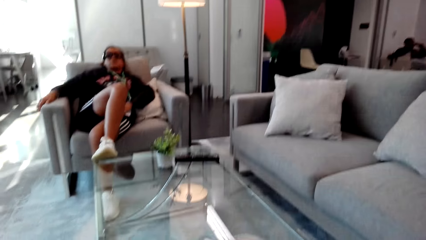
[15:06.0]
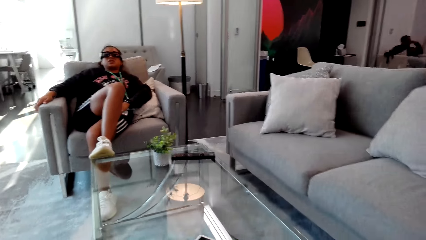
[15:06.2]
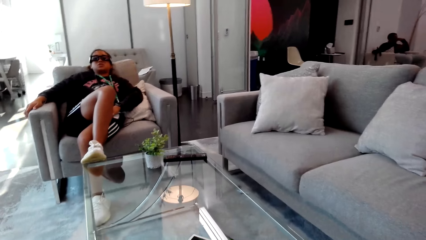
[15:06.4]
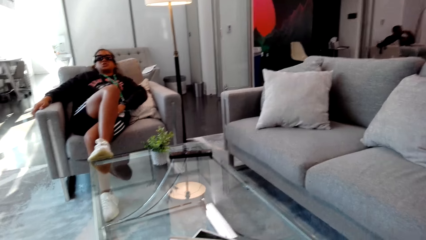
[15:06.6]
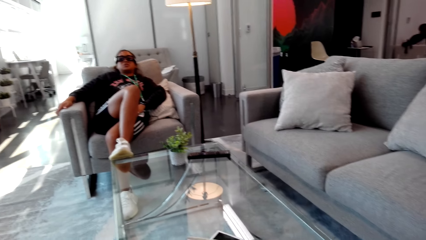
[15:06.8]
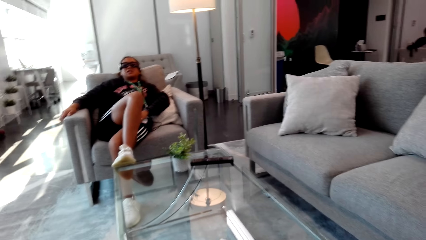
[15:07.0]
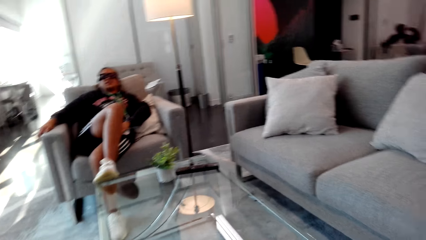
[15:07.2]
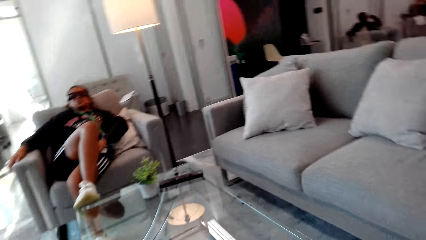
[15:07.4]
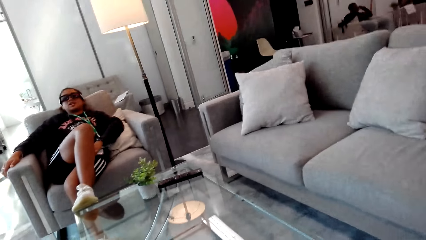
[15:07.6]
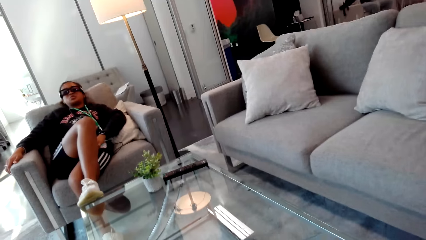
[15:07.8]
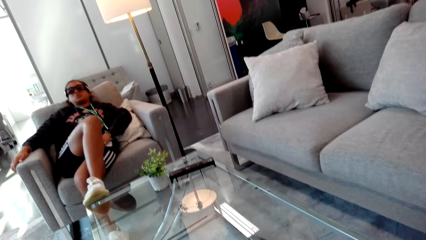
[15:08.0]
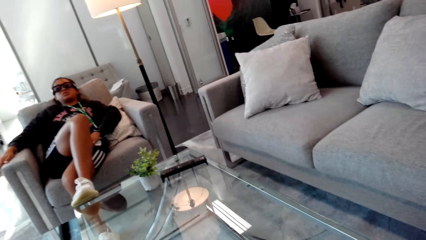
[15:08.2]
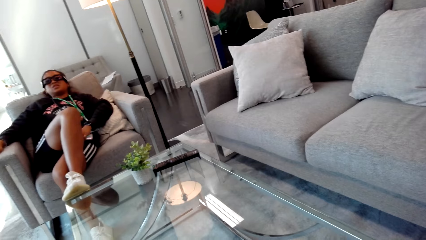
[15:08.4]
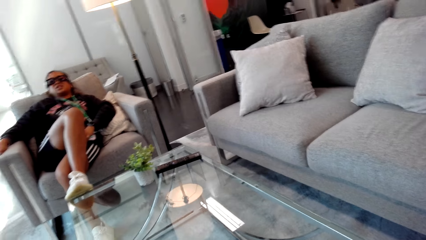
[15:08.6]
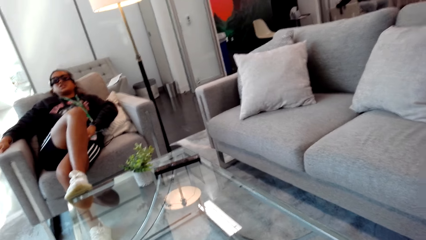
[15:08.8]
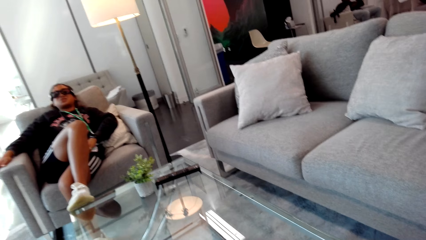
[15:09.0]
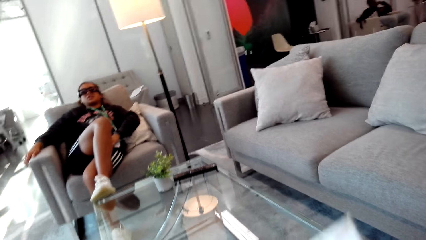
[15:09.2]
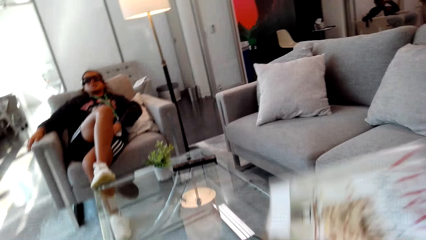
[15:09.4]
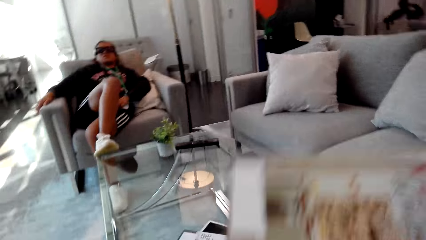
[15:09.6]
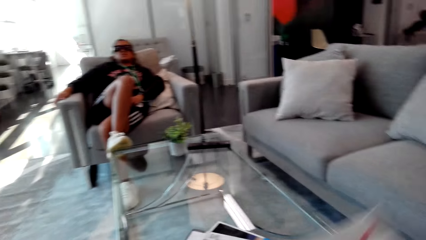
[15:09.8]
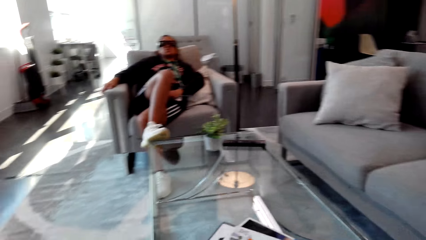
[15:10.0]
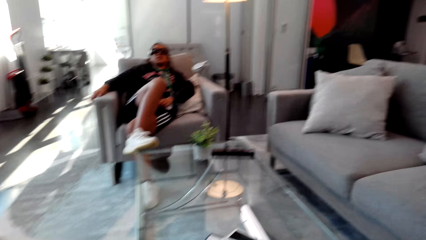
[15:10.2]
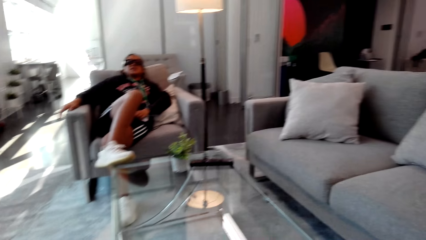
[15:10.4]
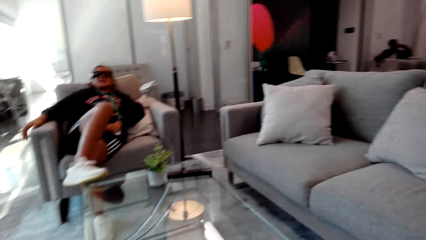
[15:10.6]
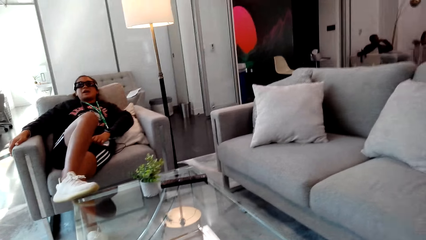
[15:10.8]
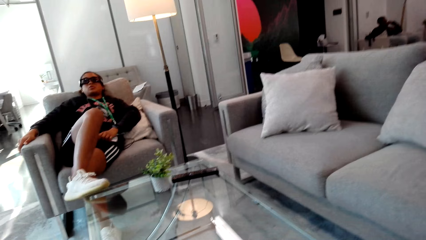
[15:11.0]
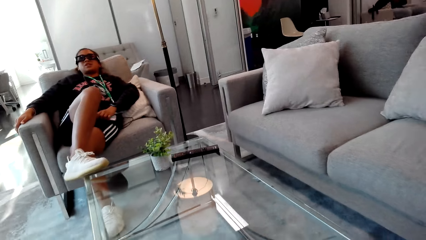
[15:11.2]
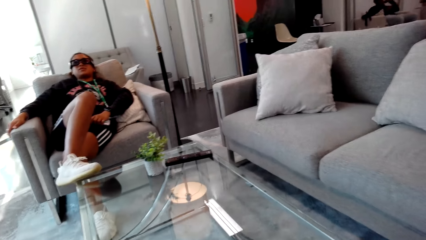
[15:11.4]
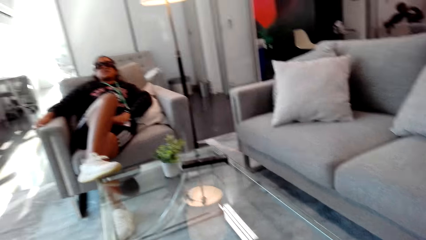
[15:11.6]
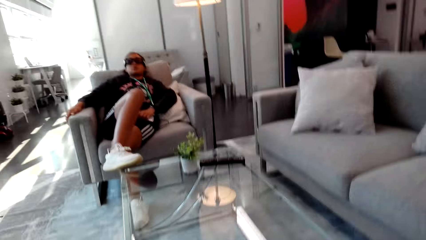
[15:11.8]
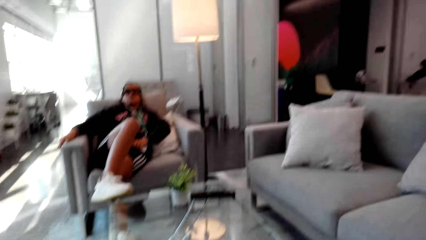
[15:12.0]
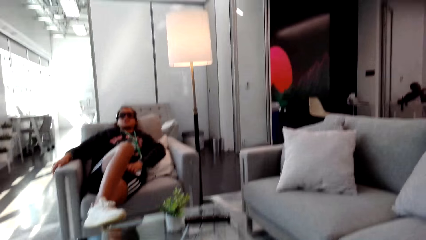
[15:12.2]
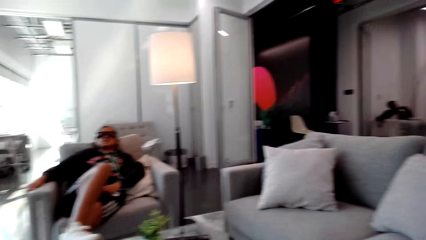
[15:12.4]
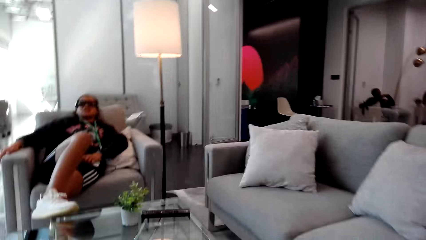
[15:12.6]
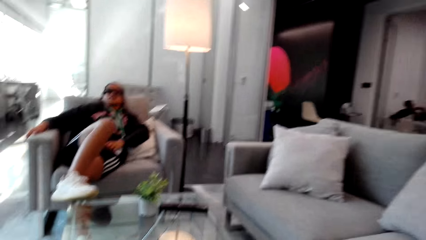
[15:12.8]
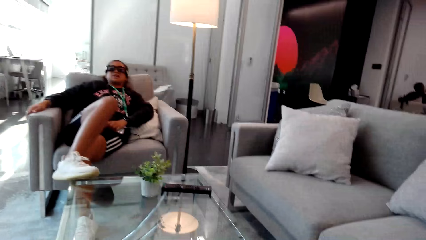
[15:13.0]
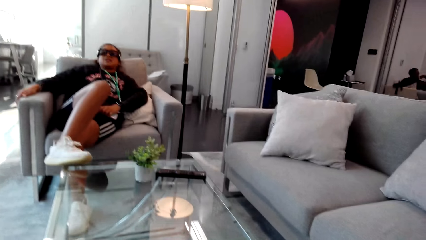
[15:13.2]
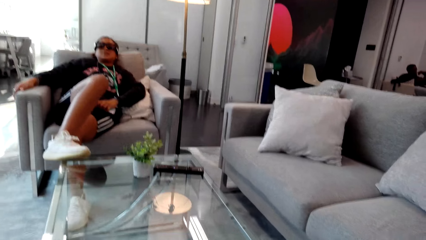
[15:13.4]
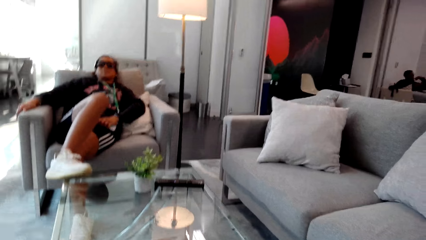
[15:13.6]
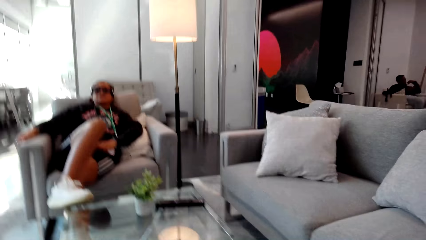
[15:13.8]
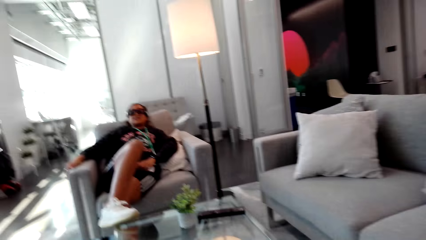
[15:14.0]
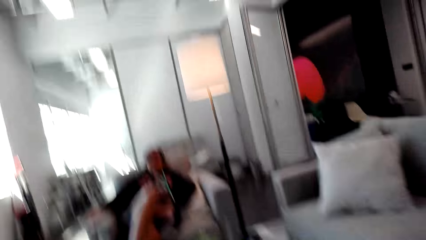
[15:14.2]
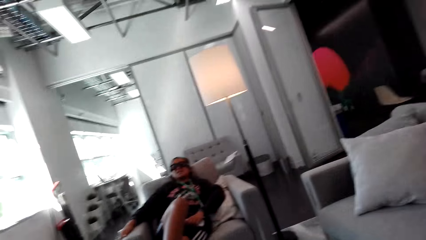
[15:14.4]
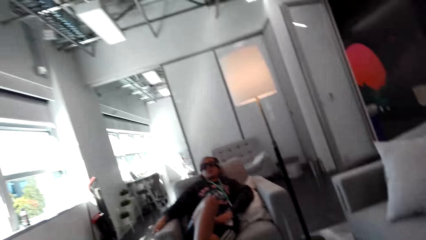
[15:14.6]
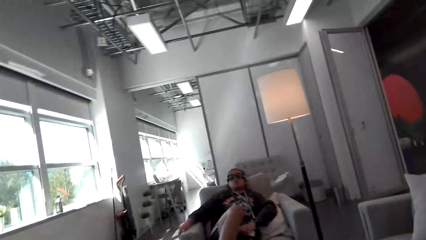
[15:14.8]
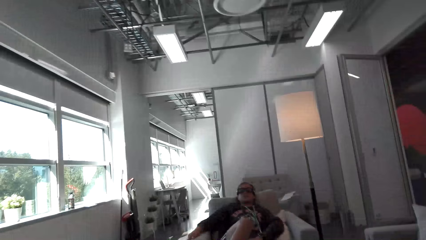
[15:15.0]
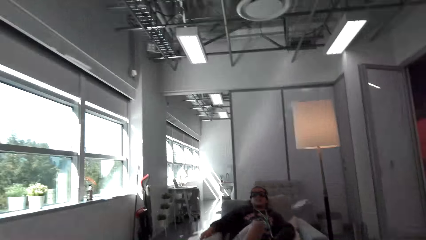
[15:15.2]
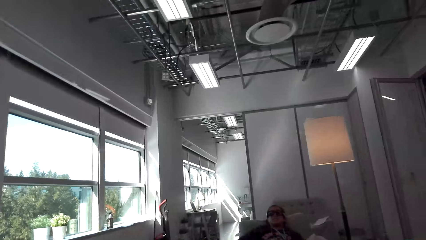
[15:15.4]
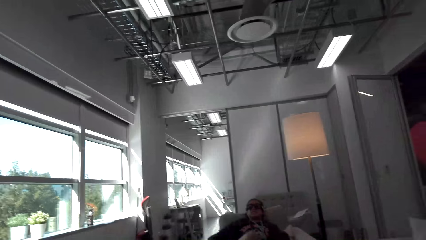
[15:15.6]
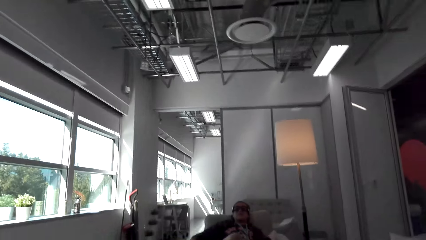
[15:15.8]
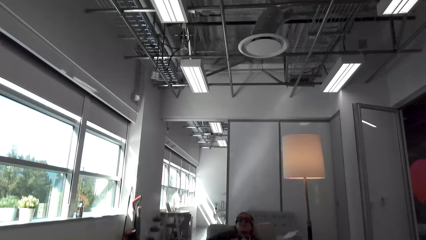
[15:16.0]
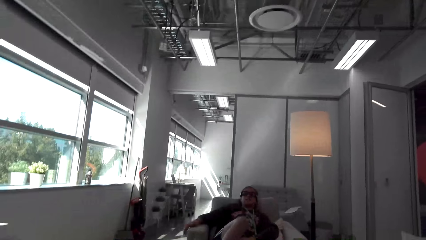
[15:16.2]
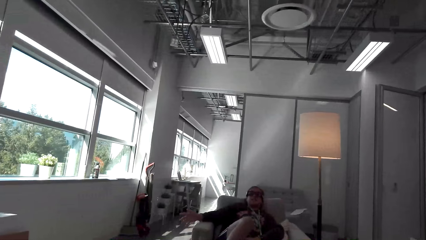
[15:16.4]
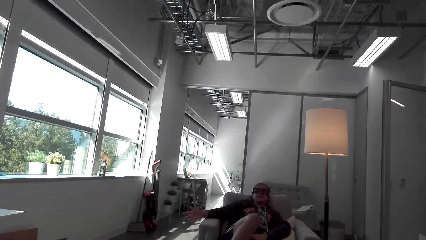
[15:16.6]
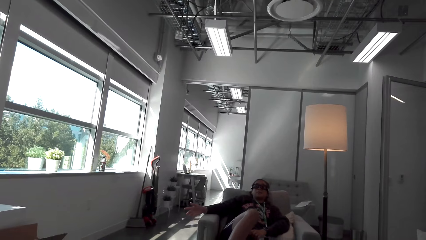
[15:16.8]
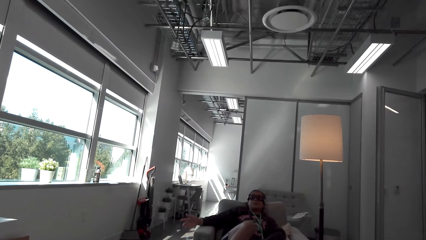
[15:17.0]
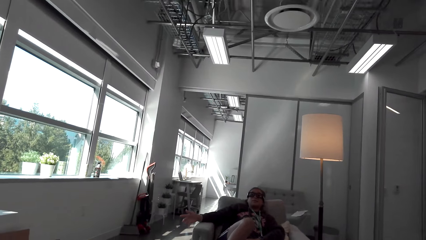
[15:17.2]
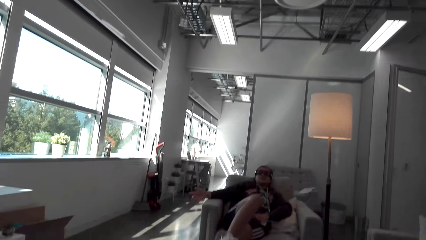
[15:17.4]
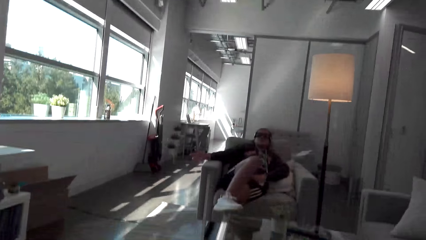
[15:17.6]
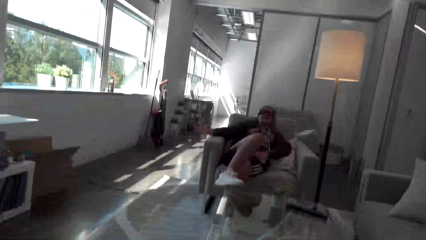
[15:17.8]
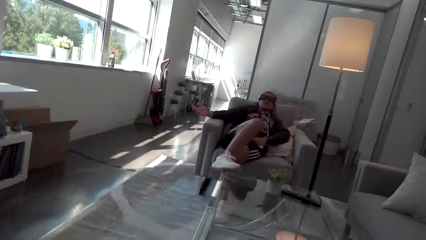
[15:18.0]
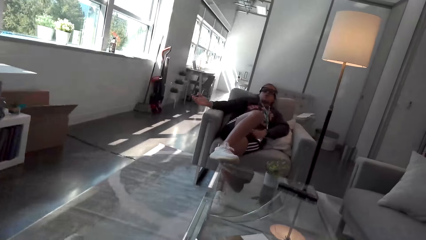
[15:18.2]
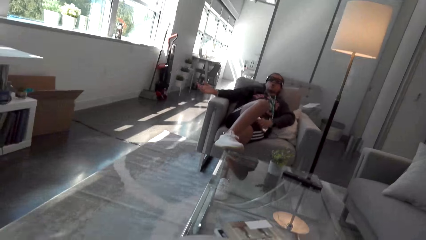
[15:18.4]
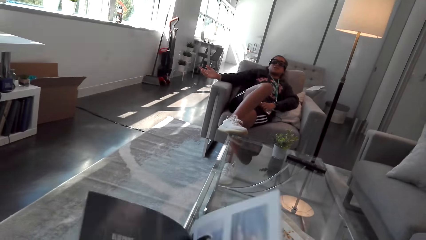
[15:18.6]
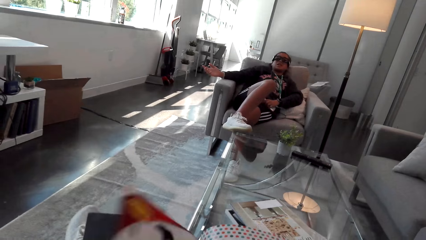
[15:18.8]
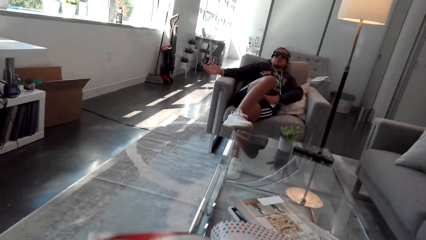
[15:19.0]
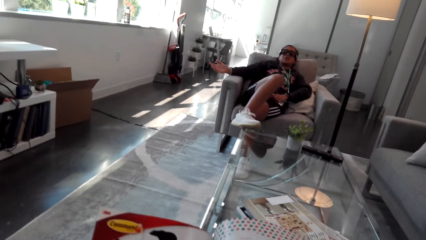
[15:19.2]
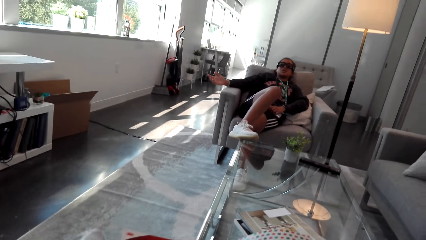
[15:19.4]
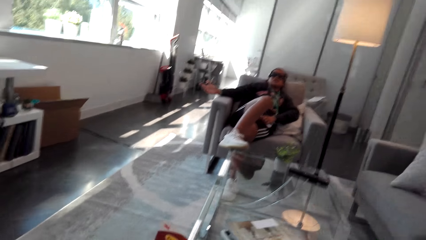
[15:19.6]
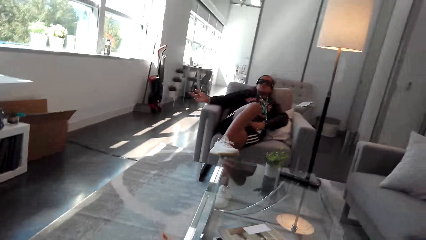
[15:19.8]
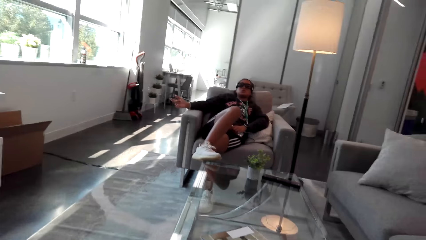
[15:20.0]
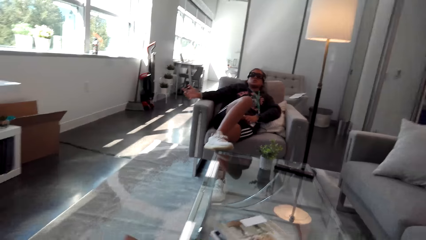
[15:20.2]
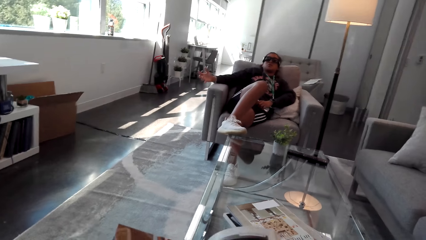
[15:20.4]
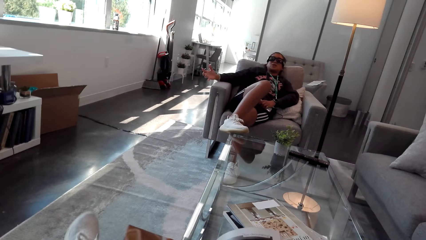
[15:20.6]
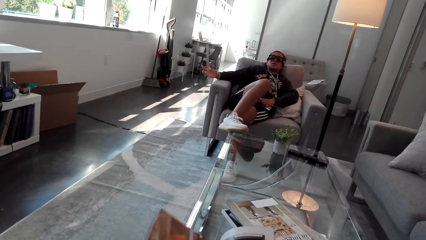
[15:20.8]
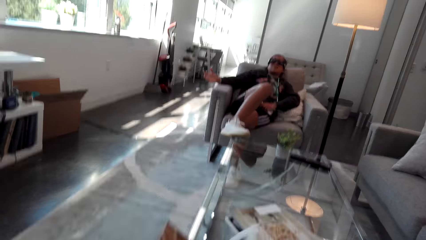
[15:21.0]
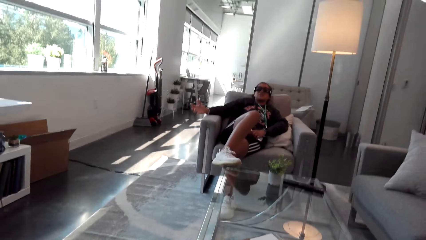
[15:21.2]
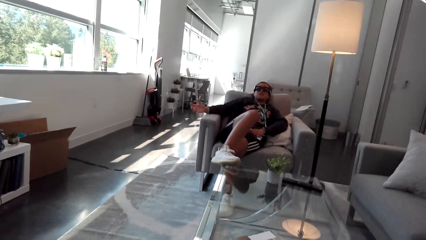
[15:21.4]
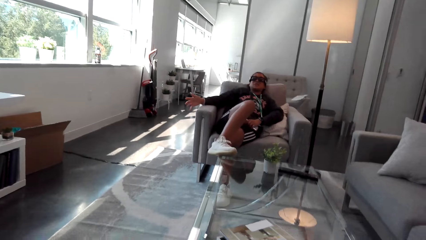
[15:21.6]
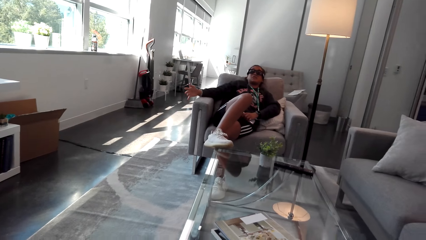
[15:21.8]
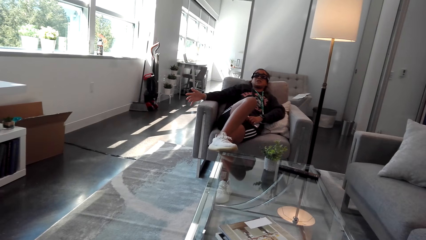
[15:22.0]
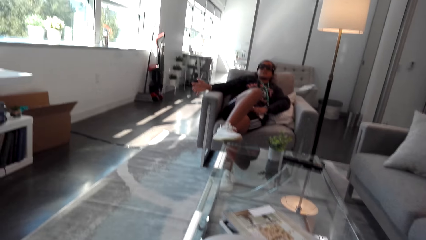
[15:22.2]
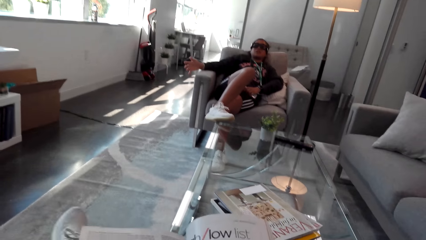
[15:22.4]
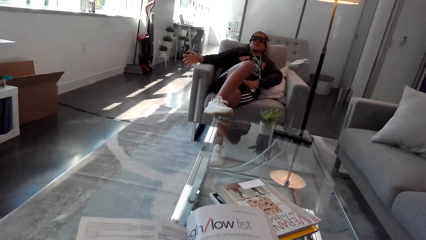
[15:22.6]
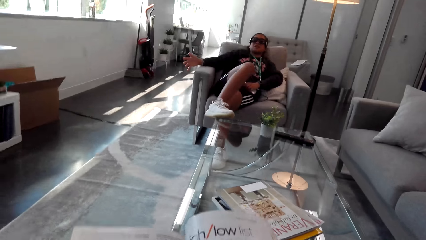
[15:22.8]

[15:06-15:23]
The camera wearer moves a book up. They look at a person. They converse with the person. They look around. They converse with the person. They hold the book. They open the magazine. The person moves a hand. The camera wearer converses with the person.
